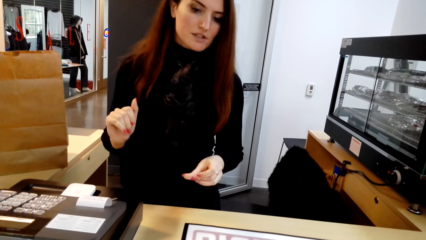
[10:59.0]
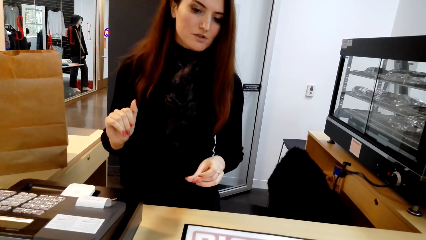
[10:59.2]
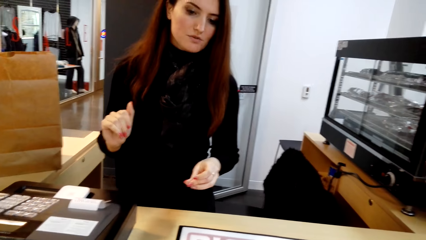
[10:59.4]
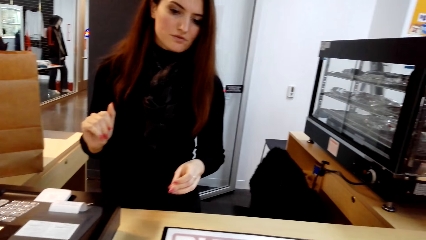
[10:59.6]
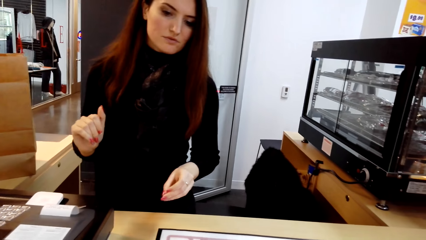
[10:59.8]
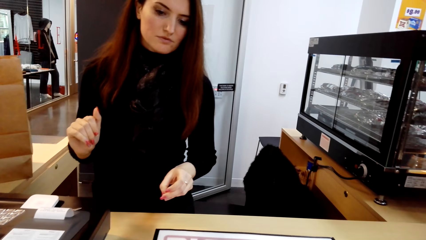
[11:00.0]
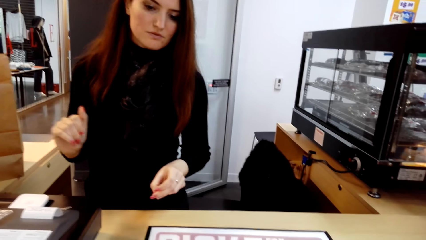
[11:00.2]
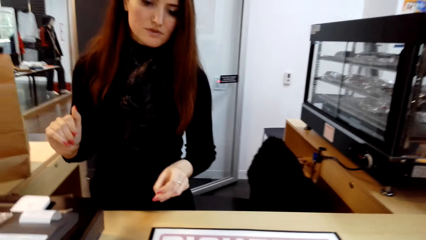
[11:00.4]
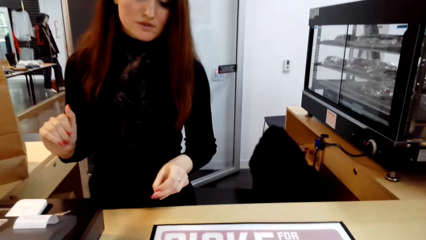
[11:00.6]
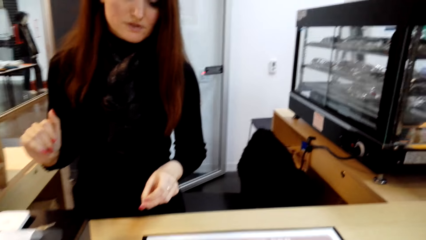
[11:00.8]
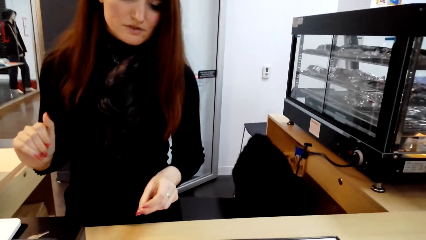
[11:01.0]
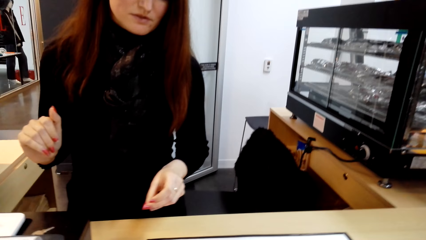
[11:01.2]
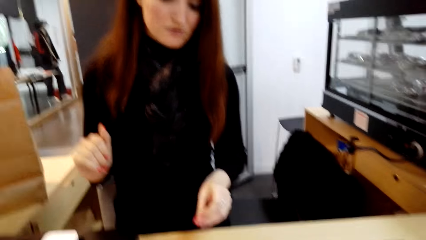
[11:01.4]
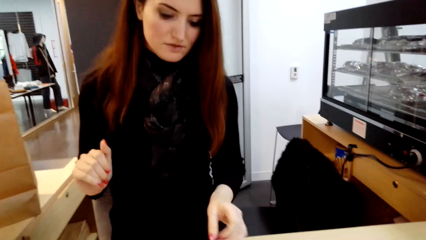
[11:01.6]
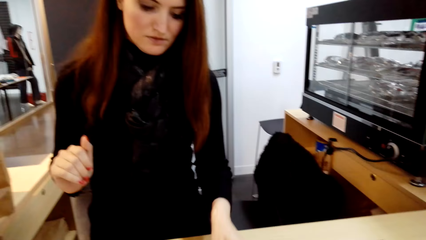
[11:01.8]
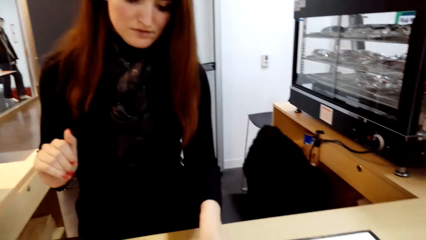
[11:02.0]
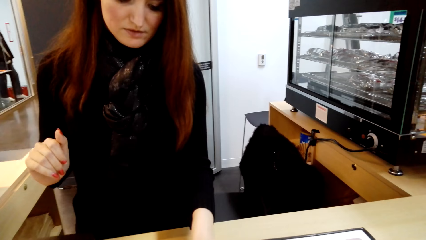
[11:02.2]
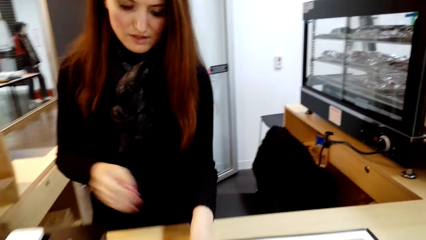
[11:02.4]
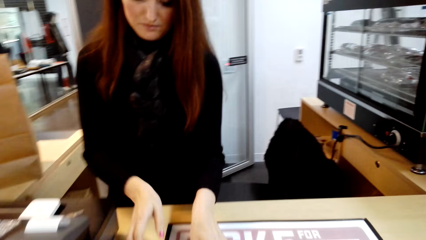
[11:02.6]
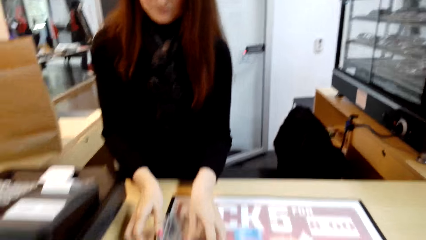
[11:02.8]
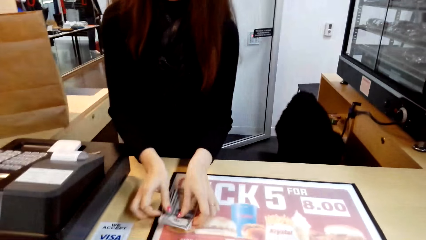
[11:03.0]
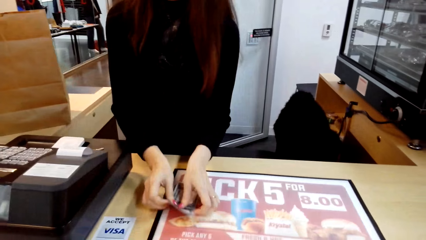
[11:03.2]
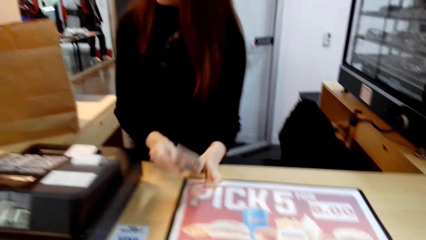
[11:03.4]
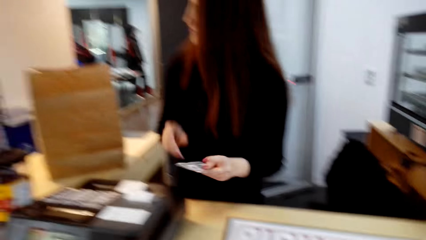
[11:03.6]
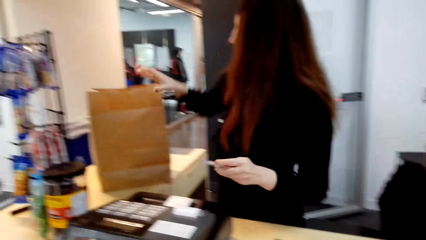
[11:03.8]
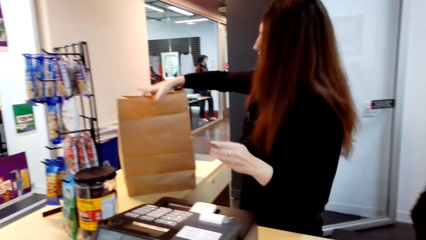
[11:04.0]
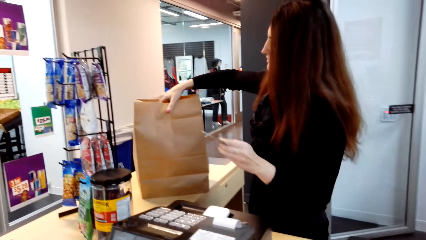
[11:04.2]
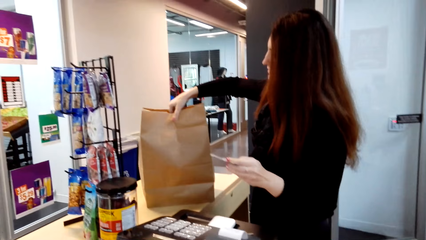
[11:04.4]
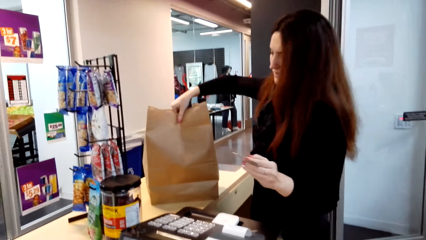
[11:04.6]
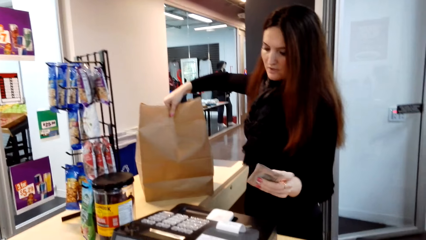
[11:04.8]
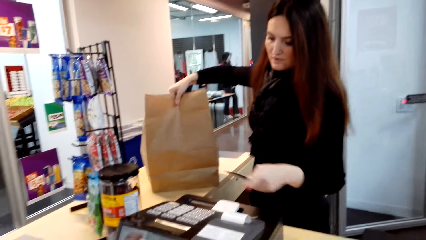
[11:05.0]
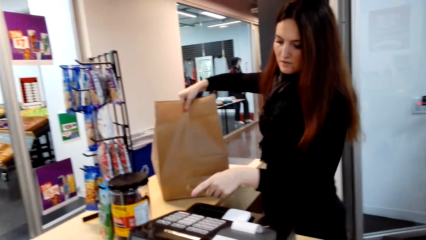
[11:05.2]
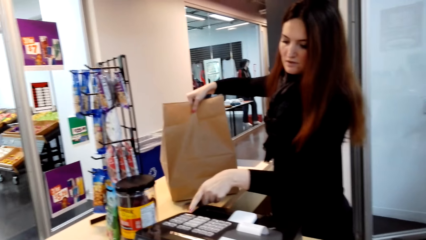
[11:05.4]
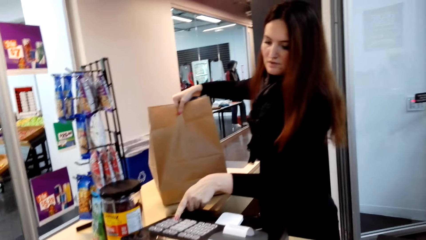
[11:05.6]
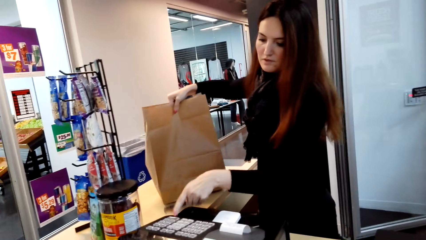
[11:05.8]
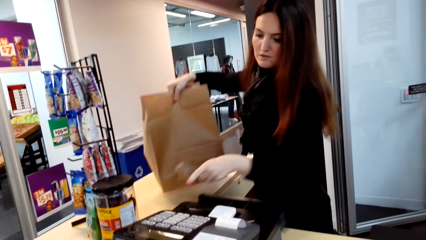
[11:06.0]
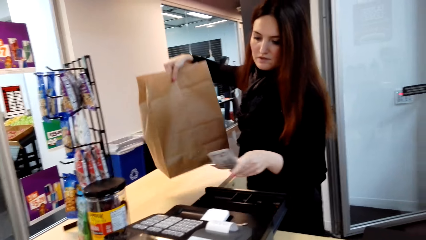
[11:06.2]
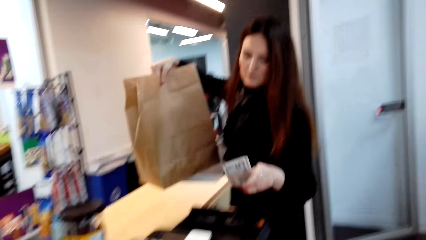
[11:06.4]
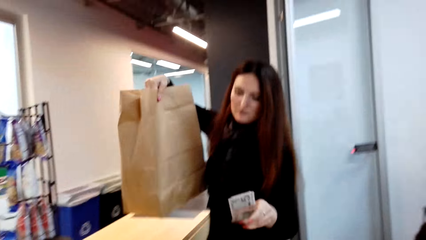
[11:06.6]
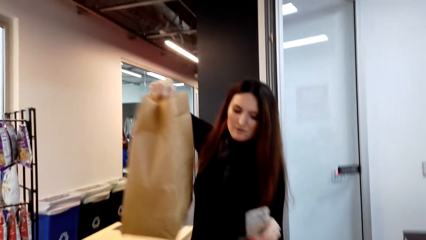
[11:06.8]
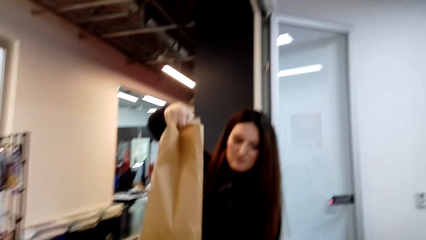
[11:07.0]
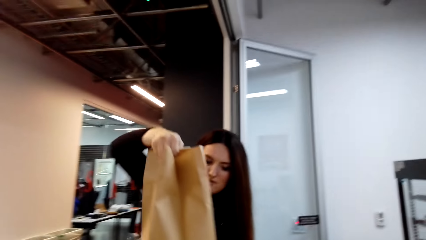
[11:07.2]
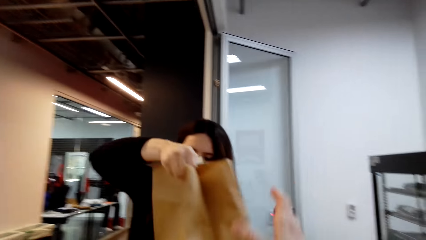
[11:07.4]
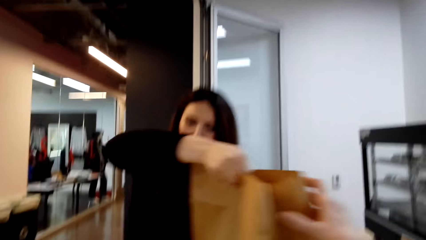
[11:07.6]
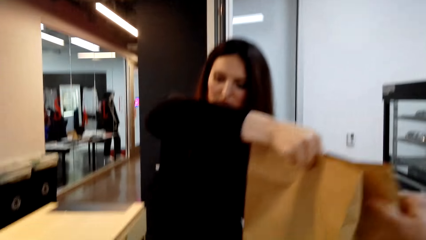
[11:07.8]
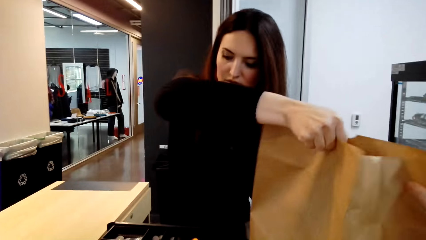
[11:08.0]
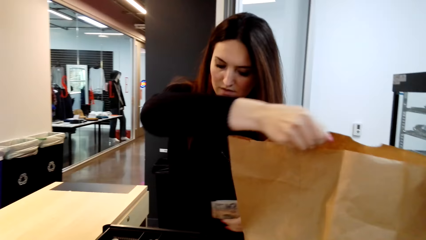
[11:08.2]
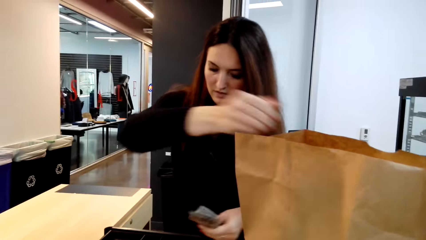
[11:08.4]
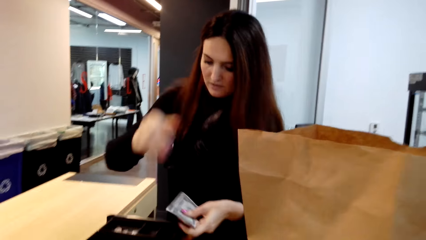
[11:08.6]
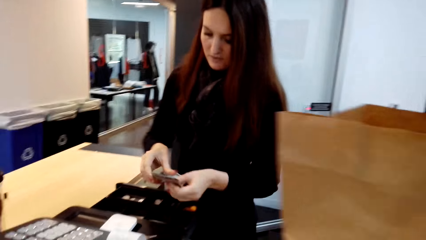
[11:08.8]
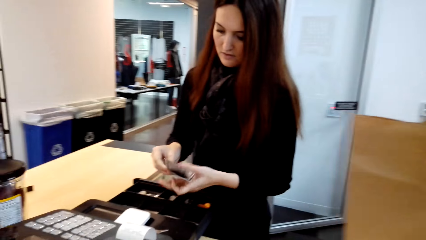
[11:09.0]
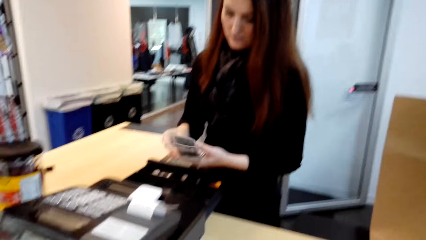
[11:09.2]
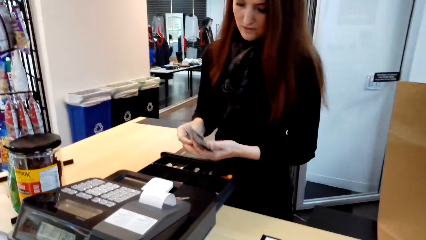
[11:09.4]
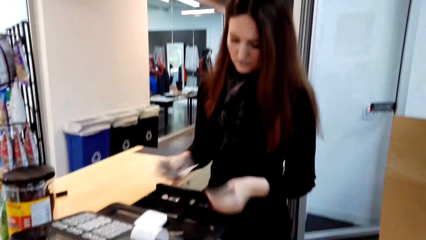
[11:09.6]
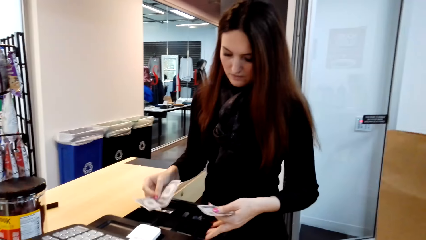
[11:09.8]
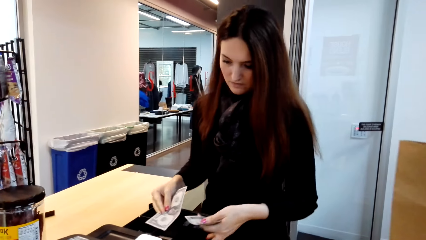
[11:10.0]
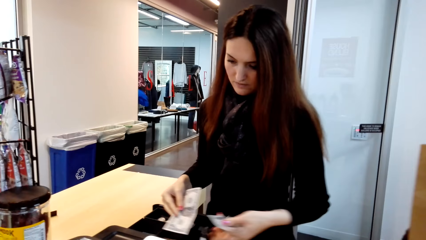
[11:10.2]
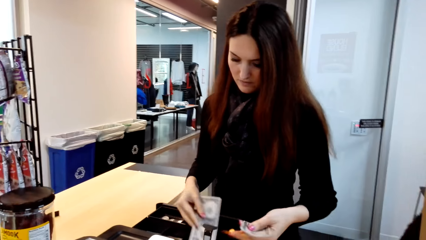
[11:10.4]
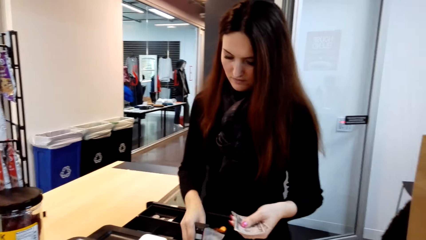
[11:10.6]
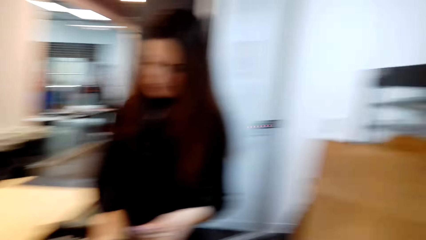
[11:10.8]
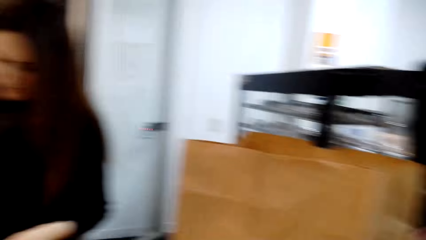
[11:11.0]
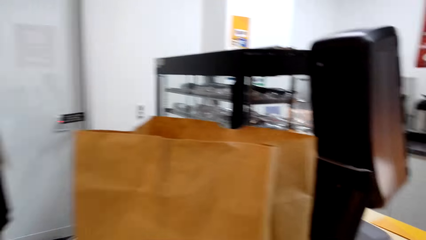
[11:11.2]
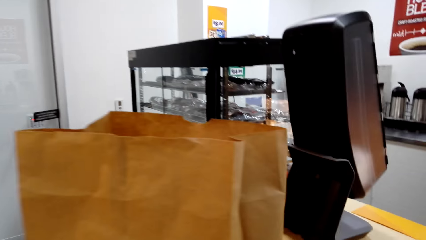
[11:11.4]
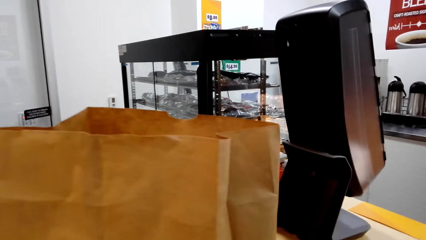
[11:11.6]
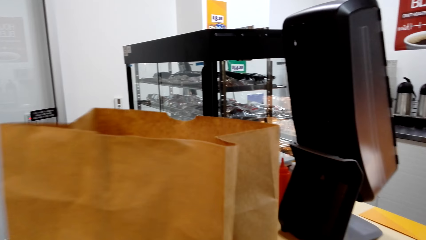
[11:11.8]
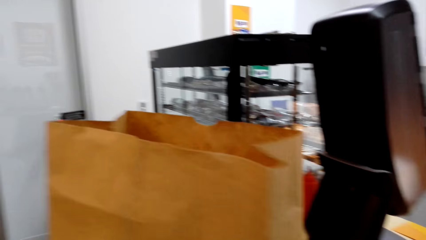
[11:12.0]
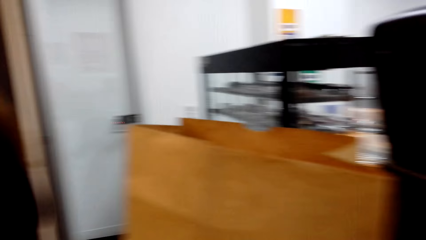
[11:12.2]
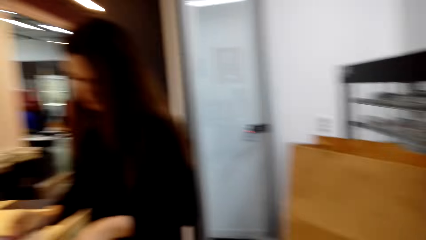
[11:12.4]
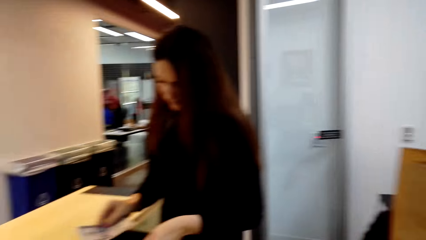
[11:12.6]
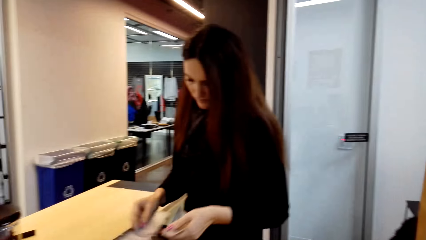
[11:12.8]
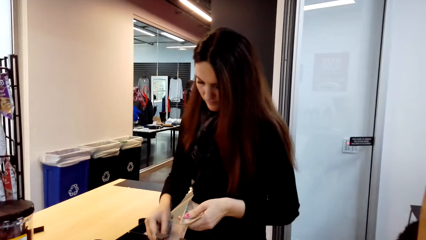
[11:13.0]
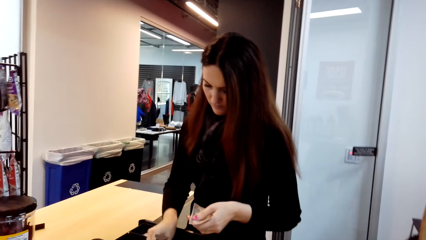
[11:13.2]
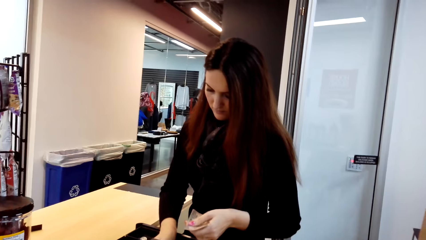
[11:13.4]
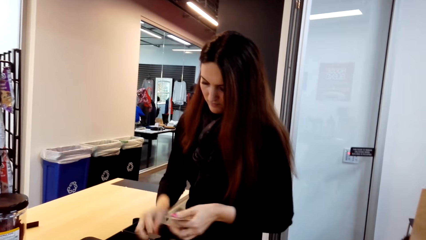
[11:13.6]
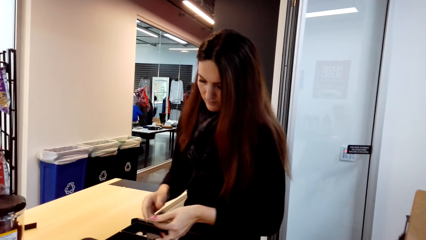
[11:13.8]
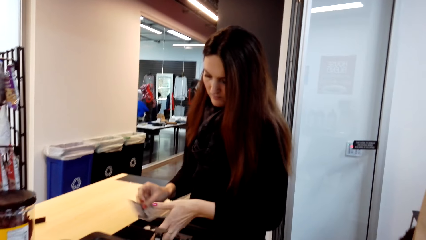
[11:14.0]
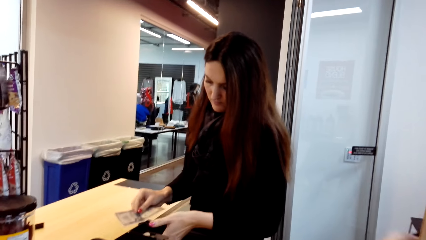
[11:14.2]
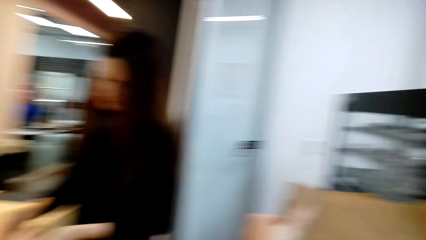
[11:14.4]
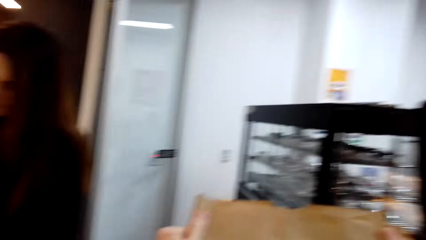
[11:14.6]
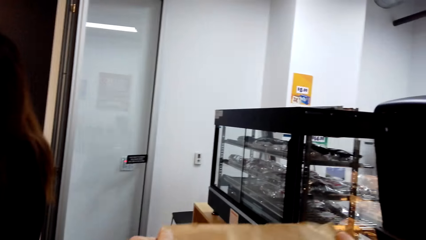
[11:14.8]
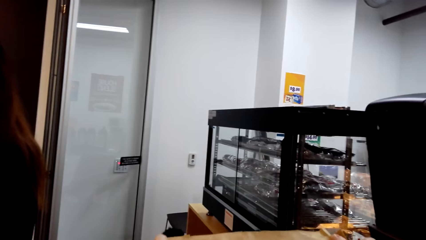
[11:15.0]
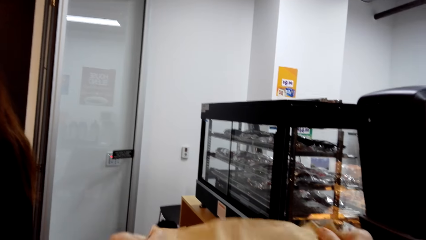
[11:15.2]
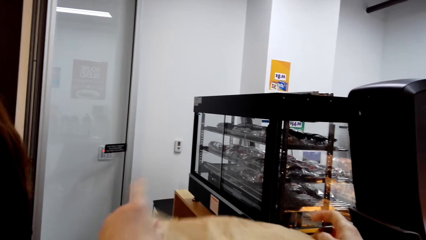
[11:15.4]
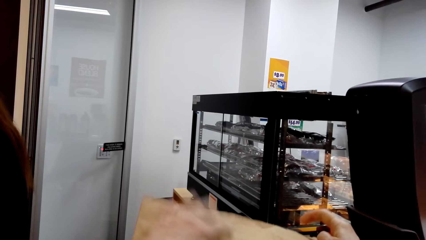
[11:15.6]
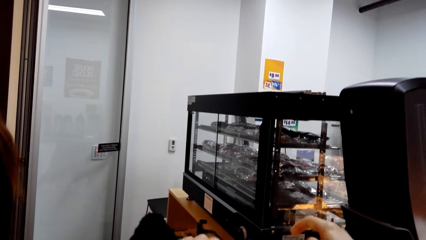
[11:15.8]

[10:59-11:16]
The cashier interacts with the camera wearer. The camera wearer looks around. The cashier picks up the money. The camera wearer hands the money to the cashier. The cashier presses the point of sale. The camera wearer picks up the paper. The cashier hands the paper to the camera wearer. The cashier puts the money in the cash tray. The camera wearer looks around.
